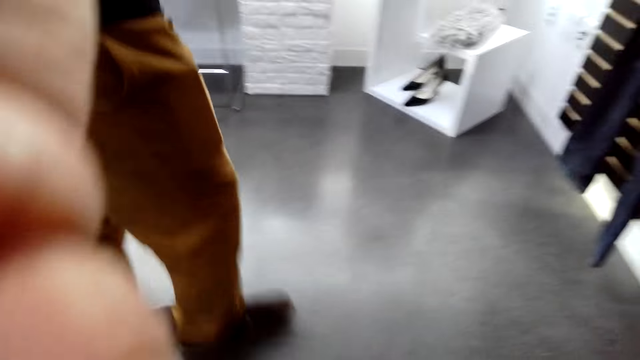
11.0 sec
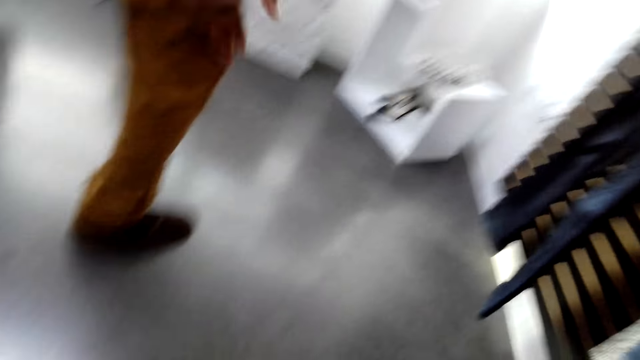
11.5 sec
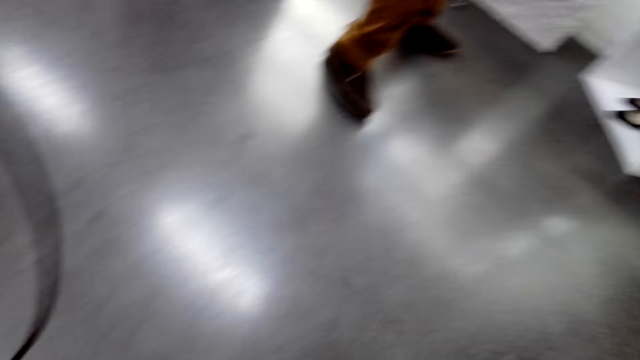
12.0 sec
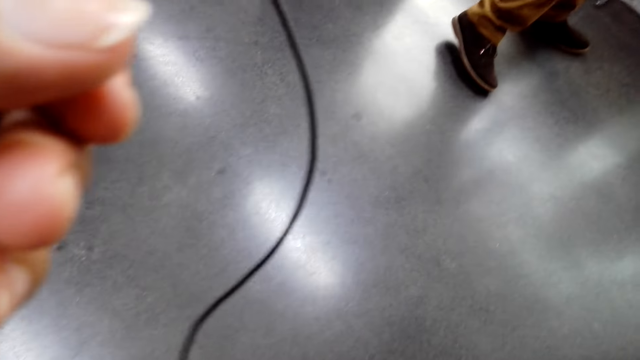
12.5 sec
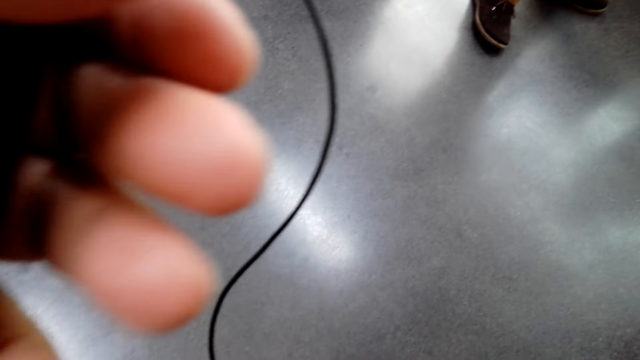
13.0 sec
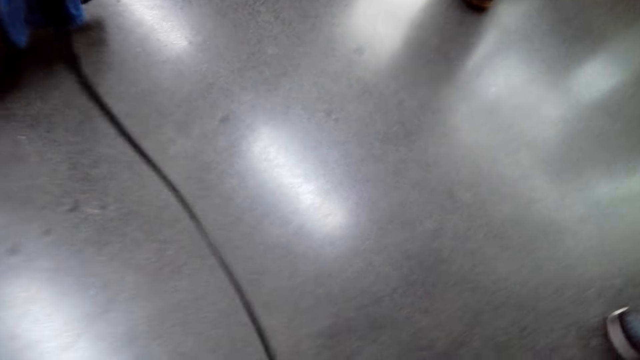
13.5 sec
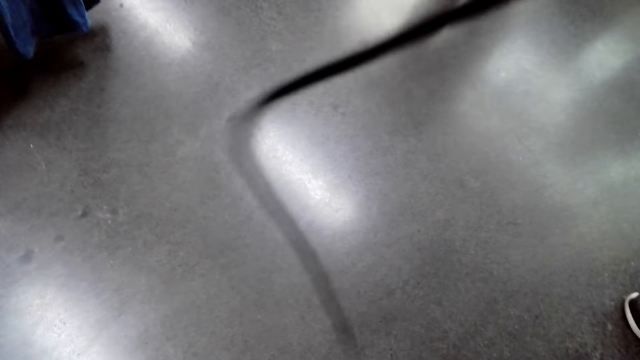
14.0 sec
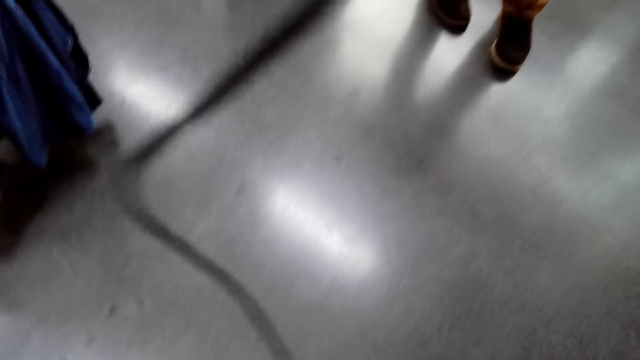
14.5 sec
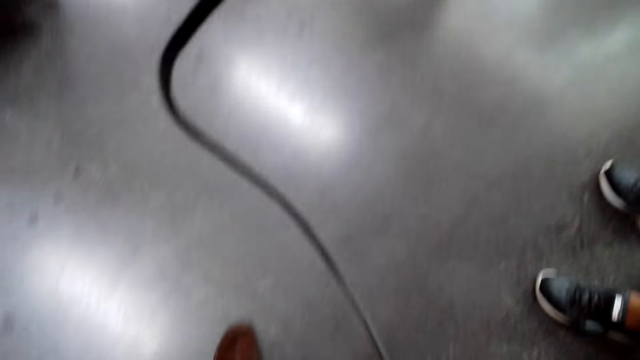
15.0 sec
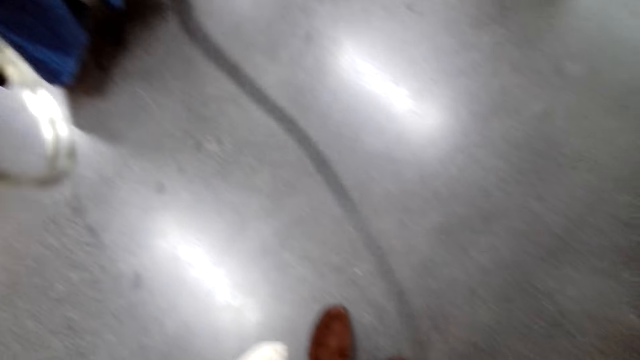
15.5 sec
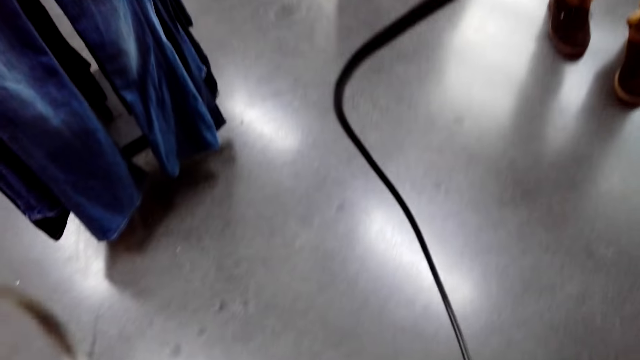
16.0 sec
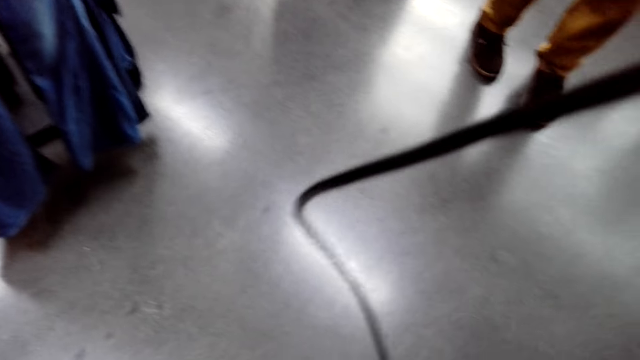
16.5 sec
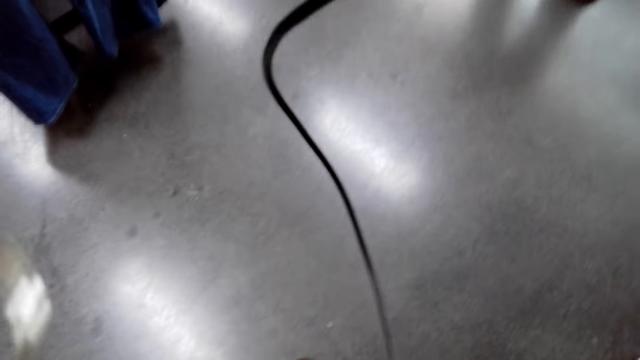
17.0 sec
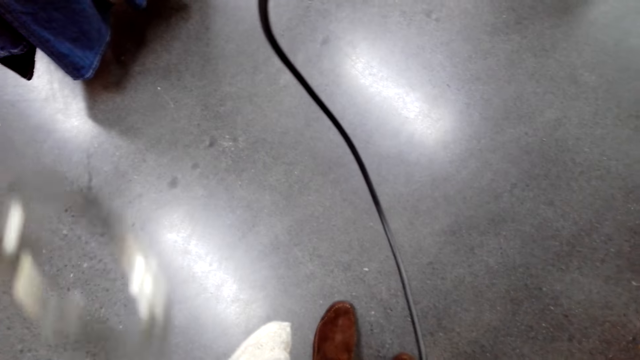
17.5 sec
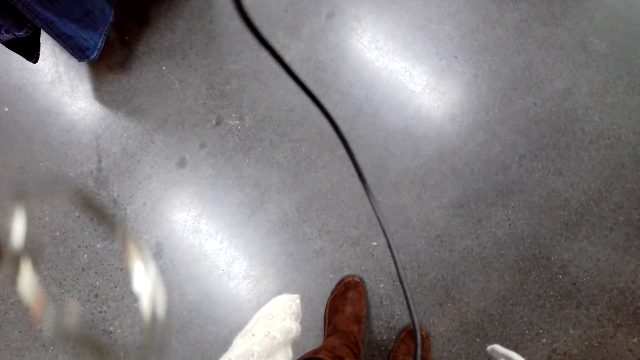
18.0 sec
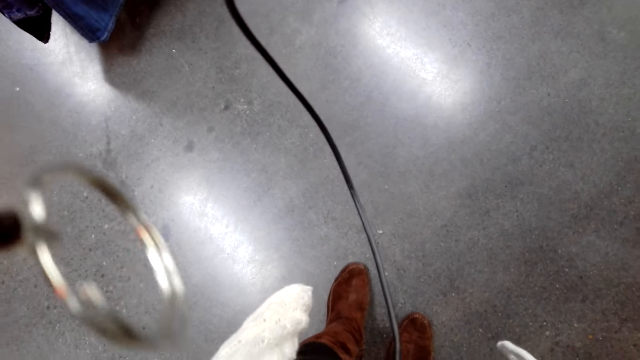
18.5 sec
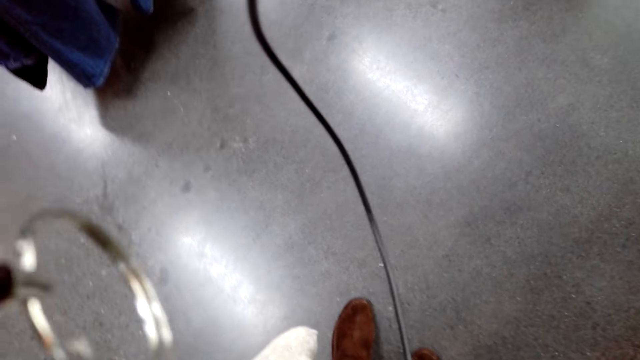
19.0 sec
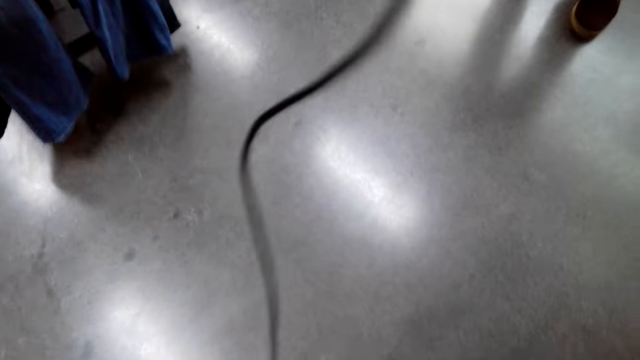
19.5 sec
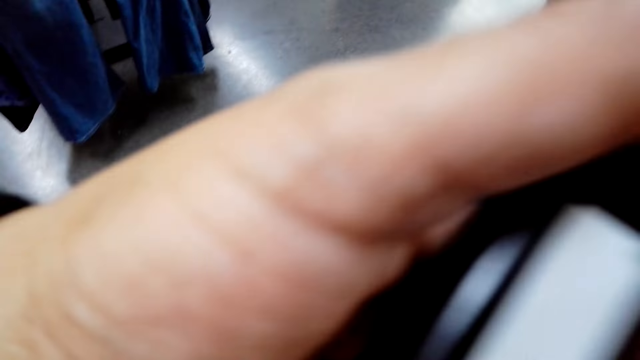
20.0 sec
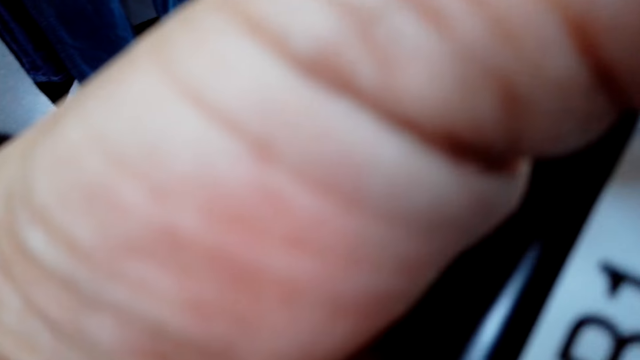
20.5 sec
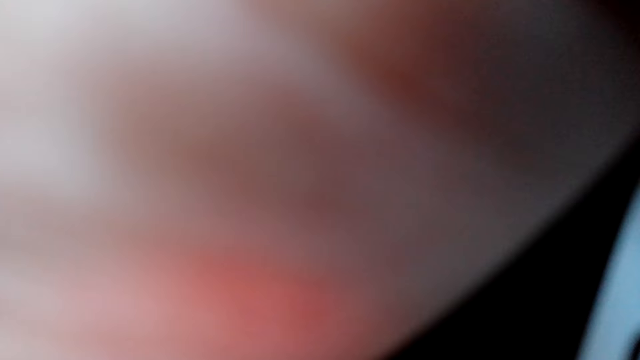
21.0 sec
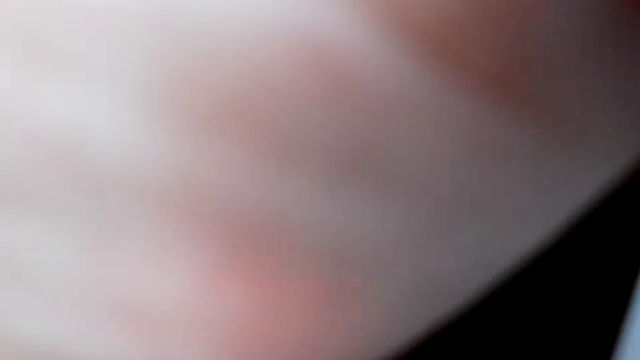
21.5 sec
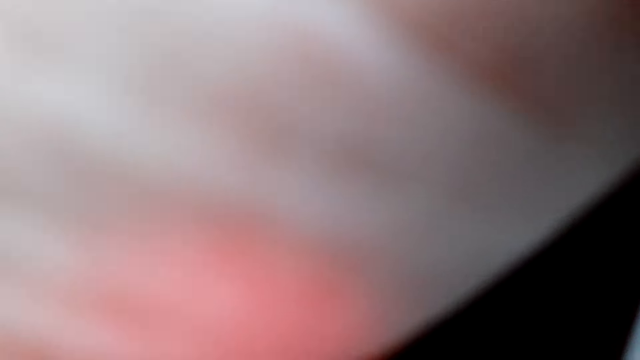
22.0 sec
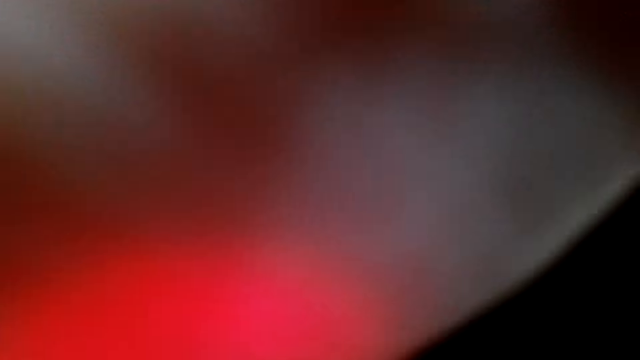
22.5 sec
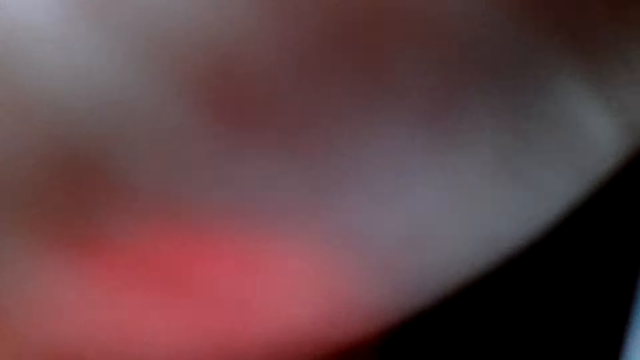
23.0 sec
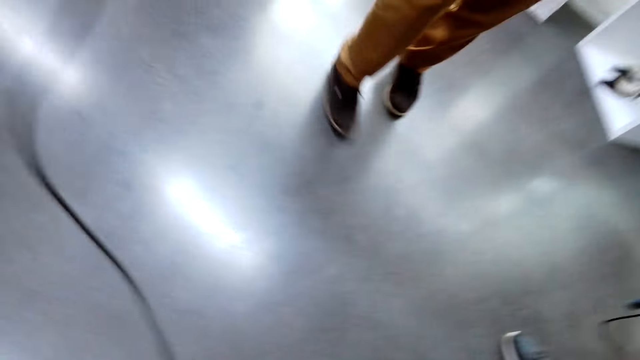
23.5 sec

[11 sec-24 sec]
The camera wearer holds a device. They adjust a camera. They hold the device.

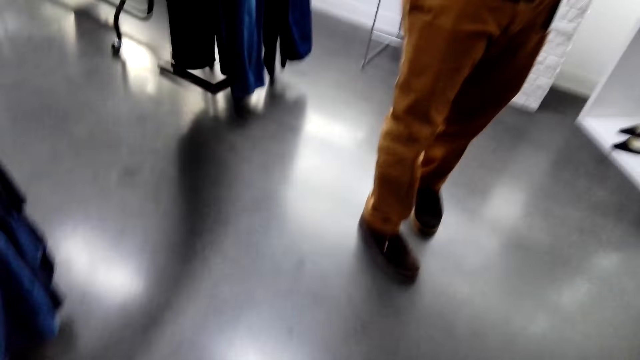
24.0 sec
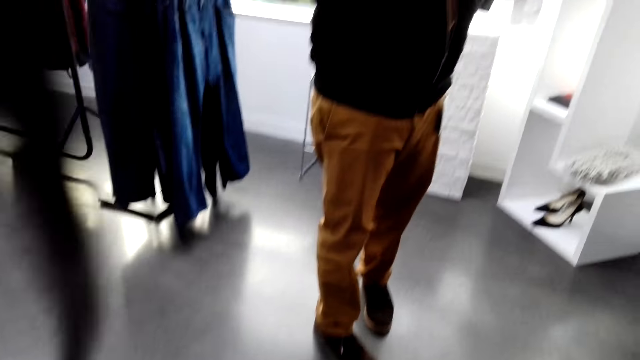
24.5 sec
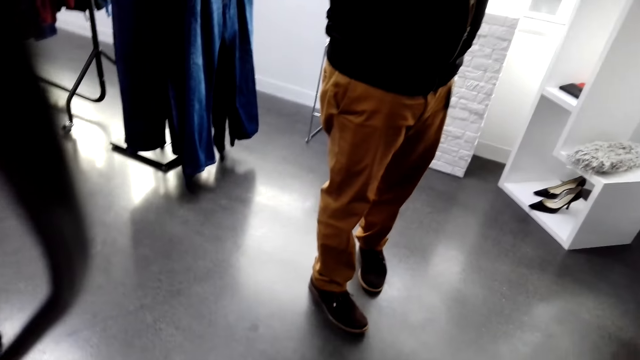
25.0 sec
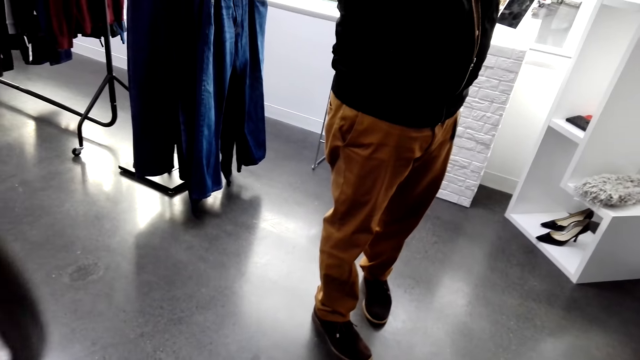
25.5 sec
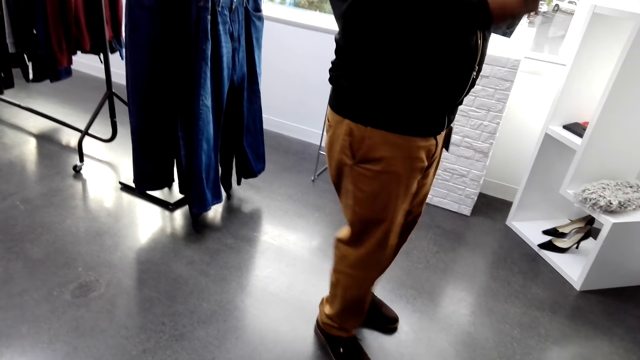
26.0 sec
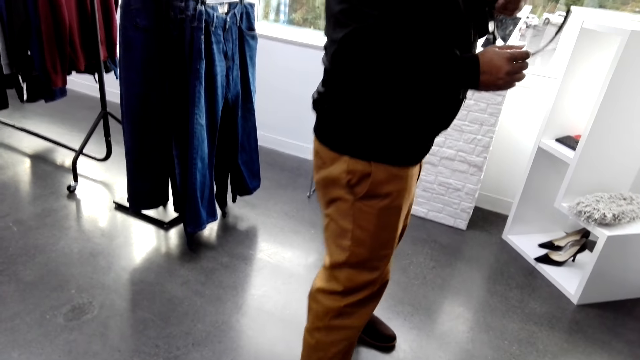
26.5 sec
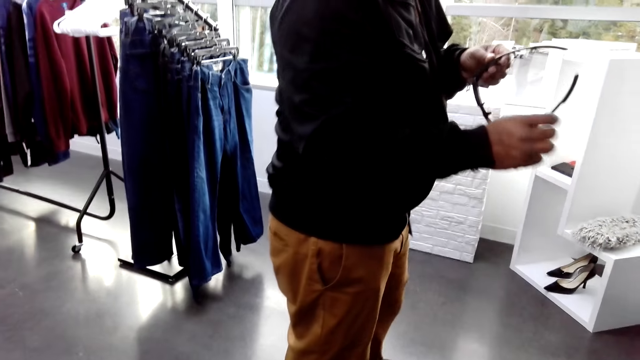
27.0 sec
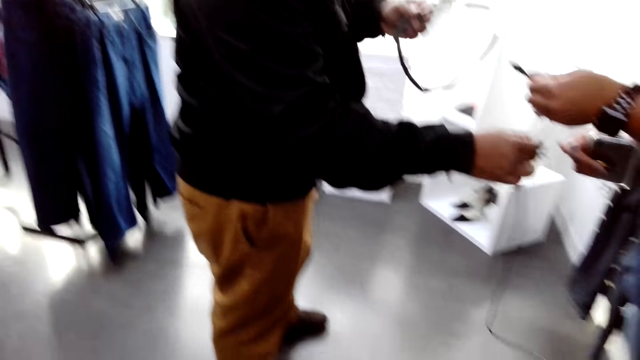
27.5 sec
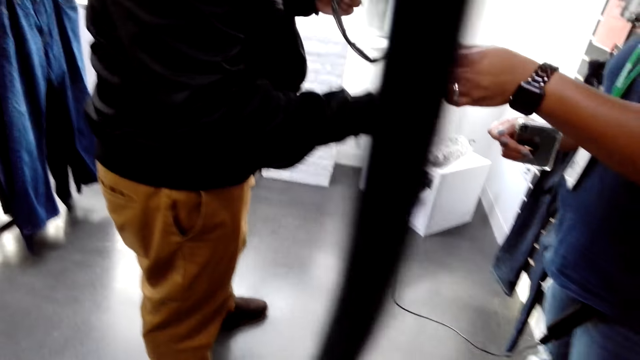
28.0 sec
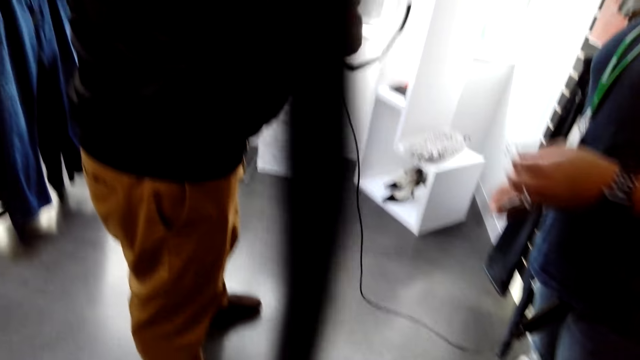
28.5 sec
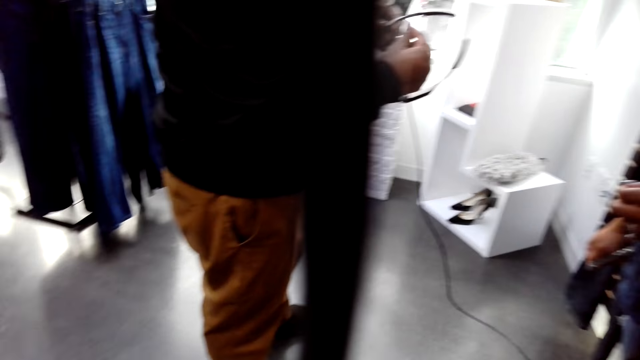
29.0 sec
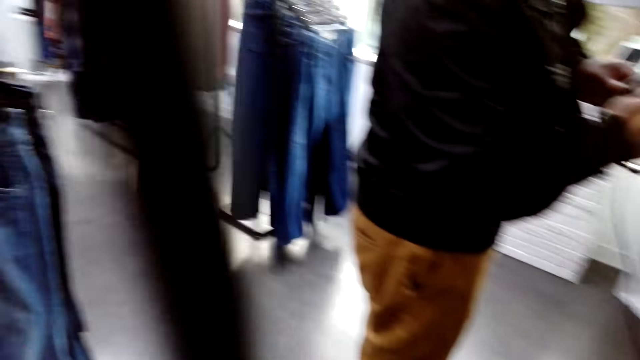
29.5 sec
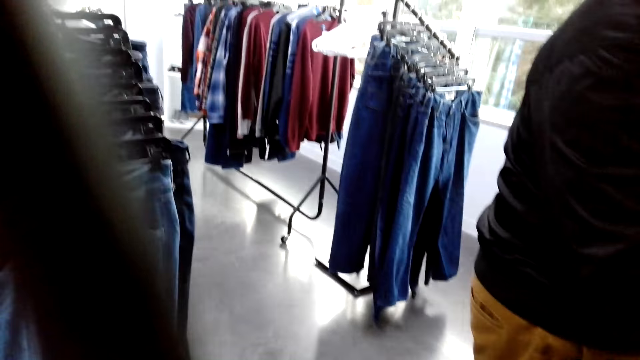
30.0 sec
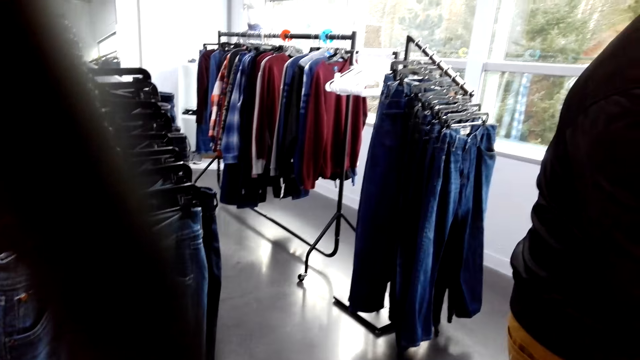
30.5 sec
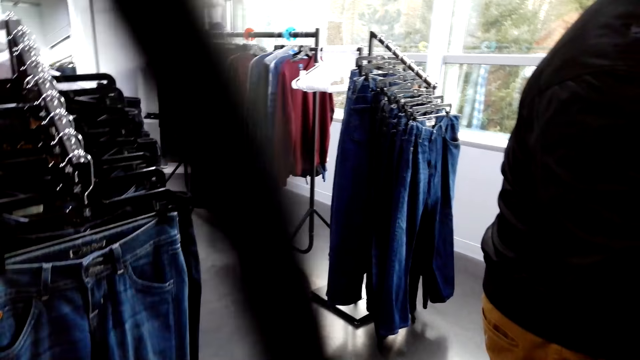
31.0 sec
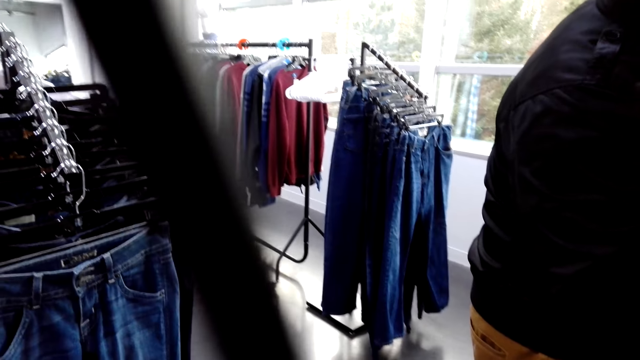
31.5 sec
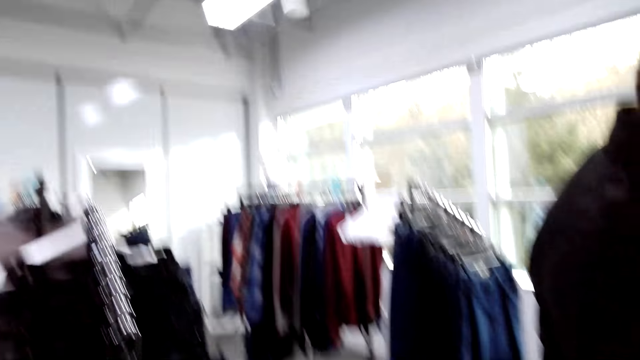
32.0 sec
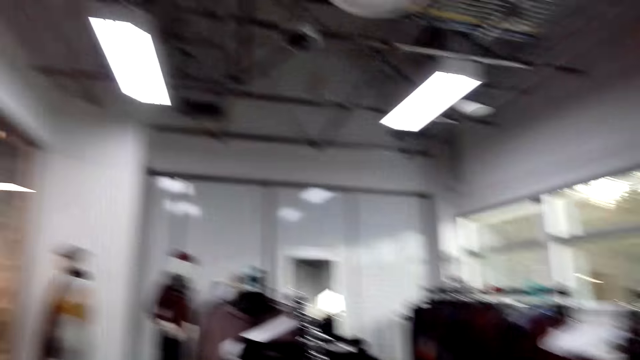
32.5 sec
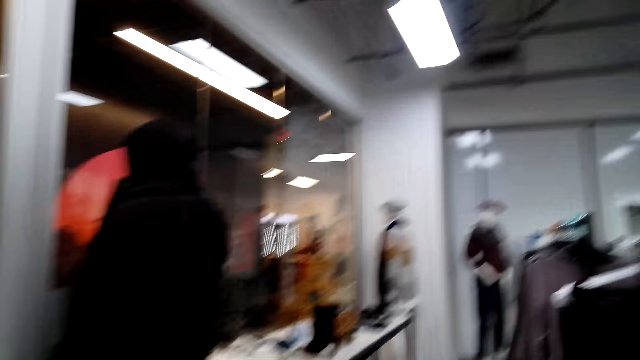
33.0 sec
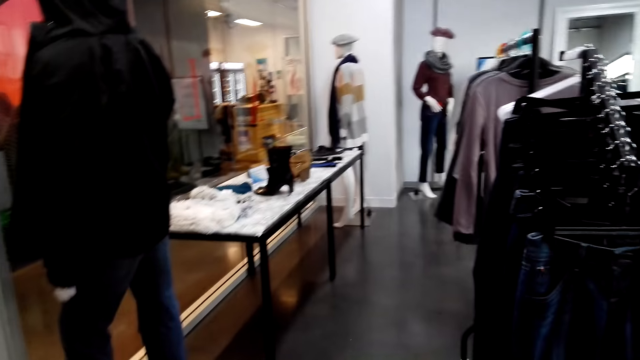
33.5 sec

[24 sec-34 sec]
A man holds a camera with hands. Another man takes a cable from a person. The camera wearer adjusts a camera.
